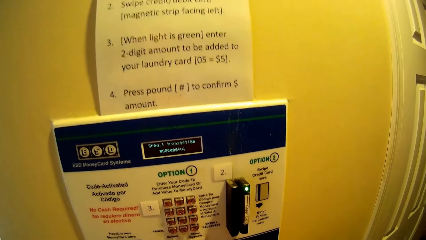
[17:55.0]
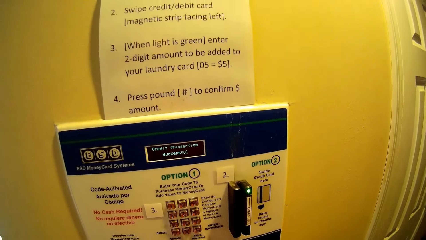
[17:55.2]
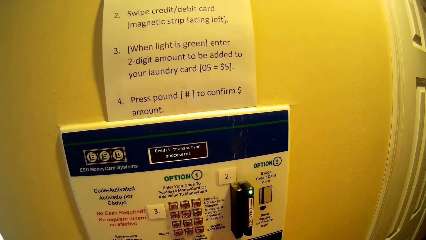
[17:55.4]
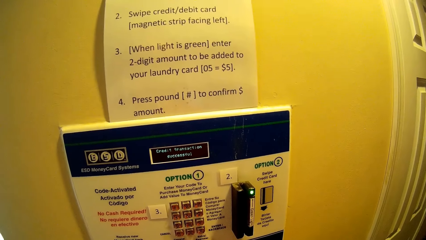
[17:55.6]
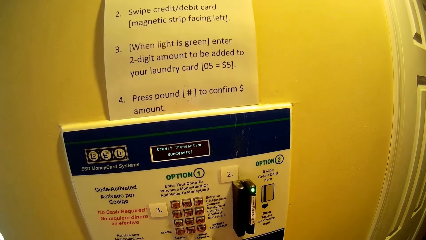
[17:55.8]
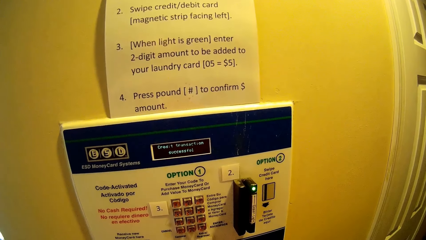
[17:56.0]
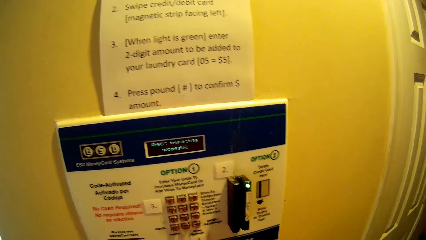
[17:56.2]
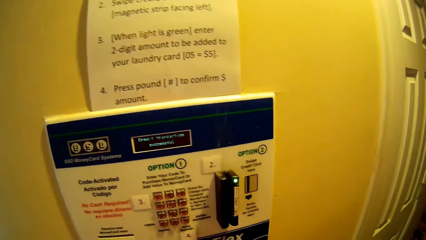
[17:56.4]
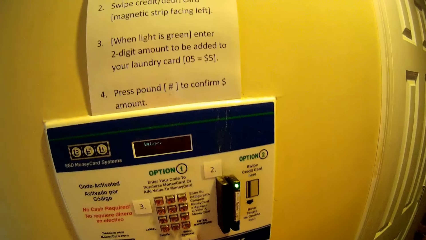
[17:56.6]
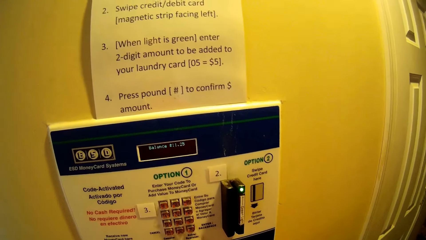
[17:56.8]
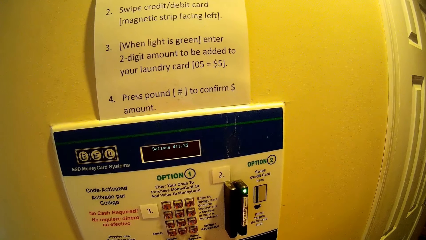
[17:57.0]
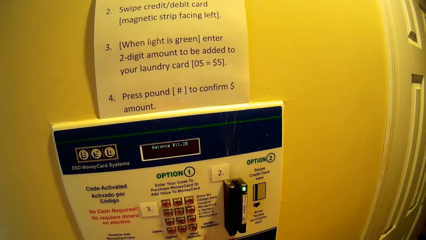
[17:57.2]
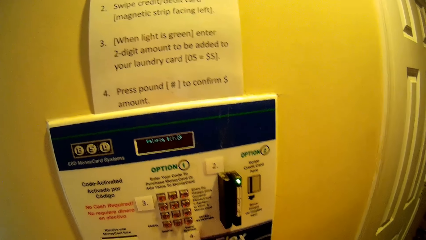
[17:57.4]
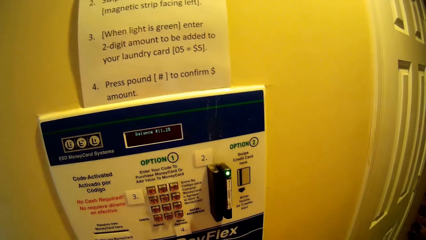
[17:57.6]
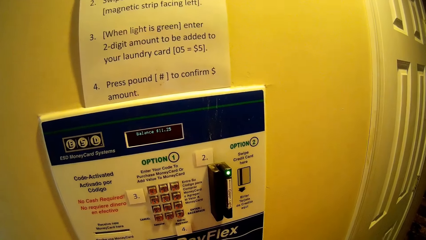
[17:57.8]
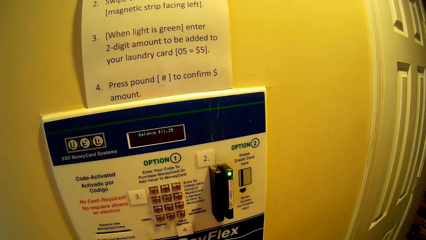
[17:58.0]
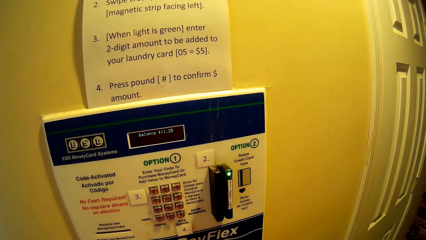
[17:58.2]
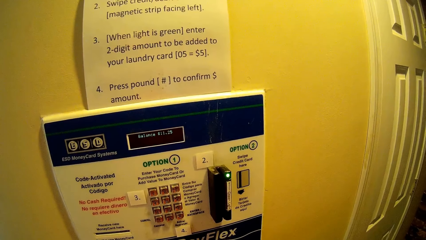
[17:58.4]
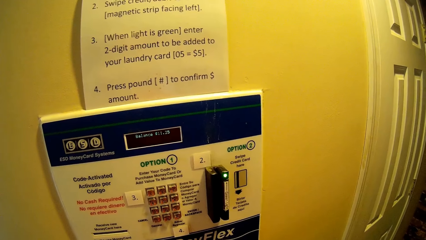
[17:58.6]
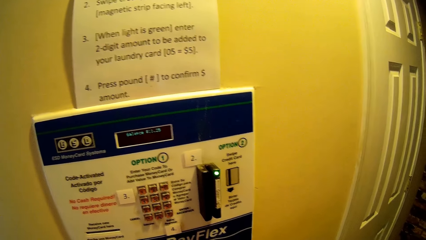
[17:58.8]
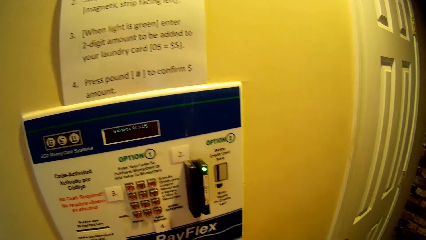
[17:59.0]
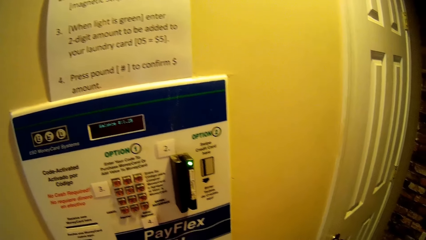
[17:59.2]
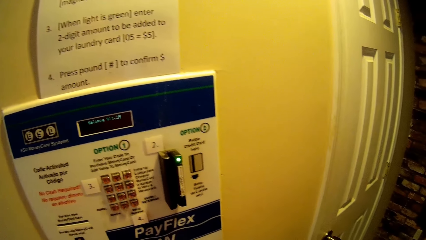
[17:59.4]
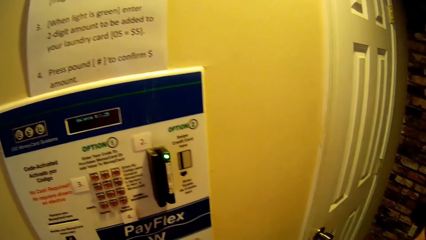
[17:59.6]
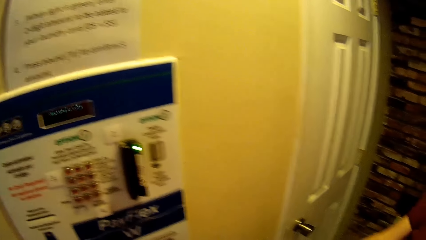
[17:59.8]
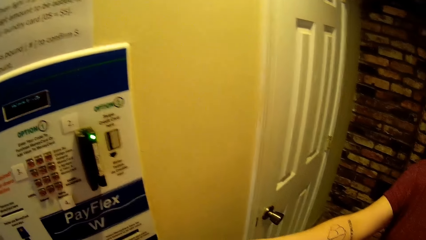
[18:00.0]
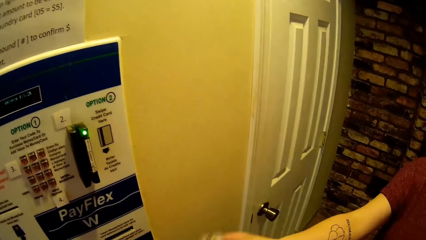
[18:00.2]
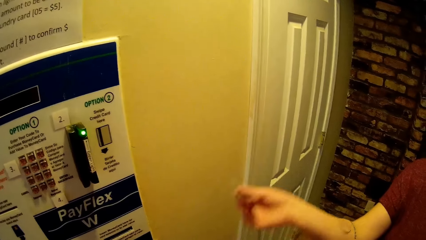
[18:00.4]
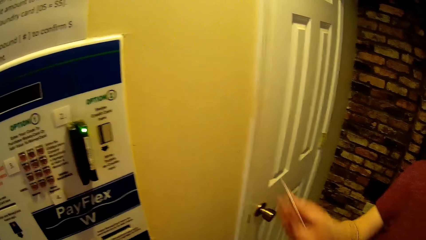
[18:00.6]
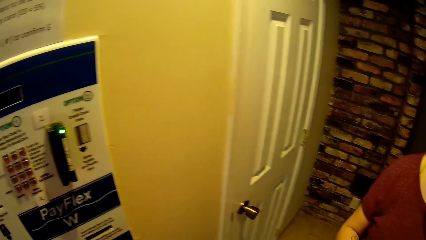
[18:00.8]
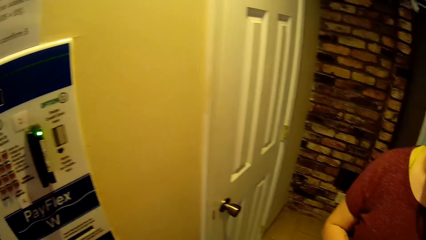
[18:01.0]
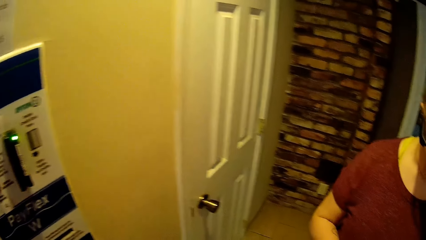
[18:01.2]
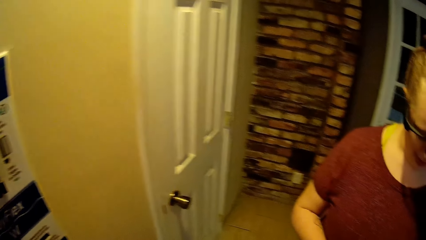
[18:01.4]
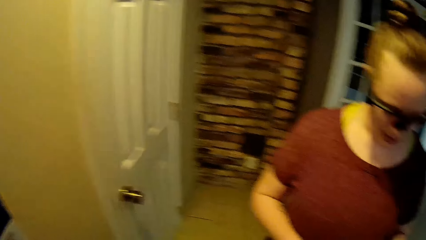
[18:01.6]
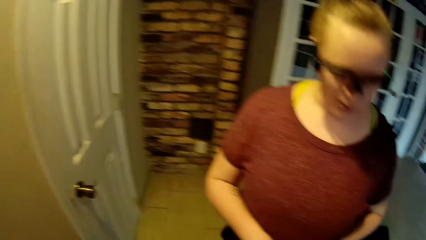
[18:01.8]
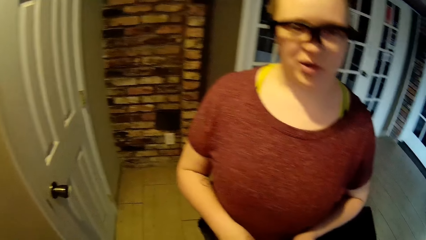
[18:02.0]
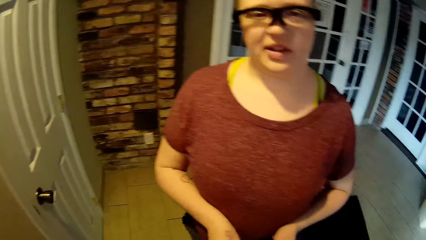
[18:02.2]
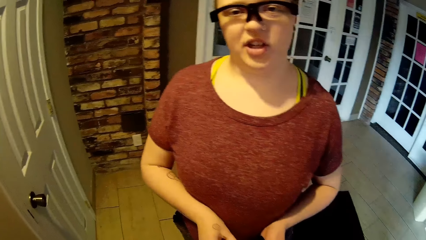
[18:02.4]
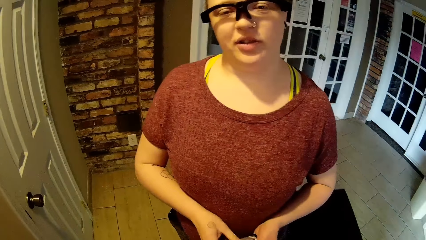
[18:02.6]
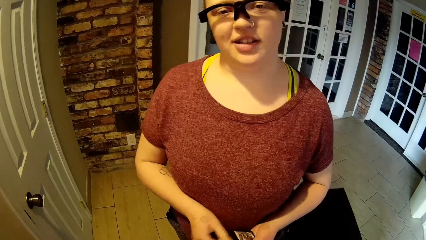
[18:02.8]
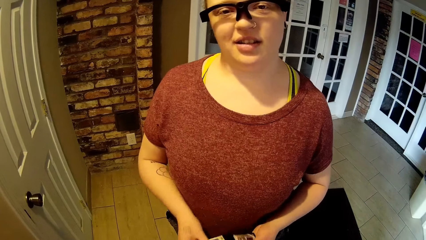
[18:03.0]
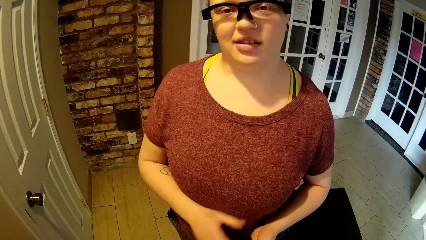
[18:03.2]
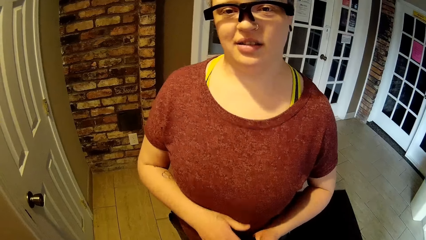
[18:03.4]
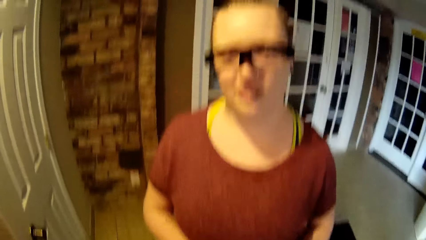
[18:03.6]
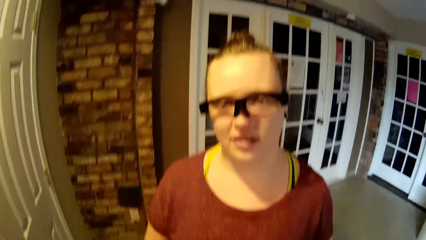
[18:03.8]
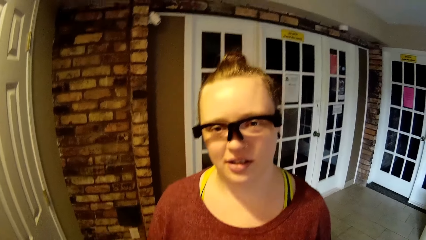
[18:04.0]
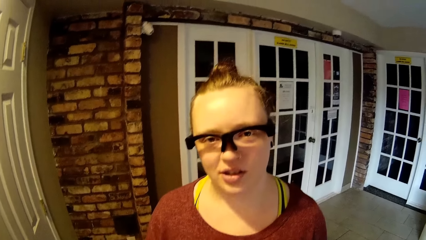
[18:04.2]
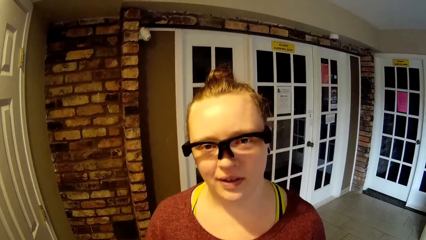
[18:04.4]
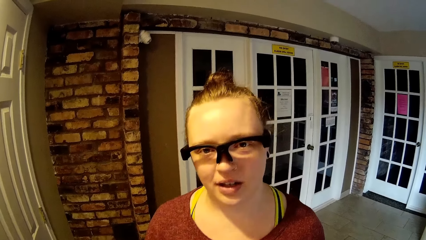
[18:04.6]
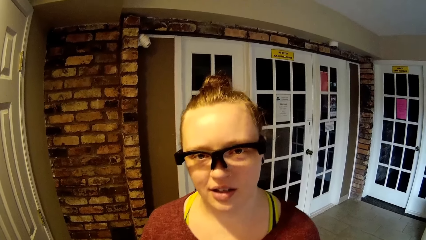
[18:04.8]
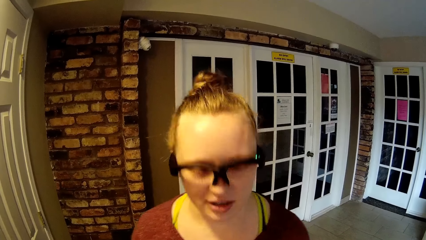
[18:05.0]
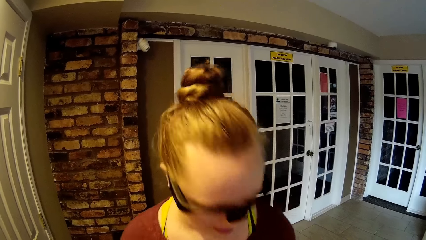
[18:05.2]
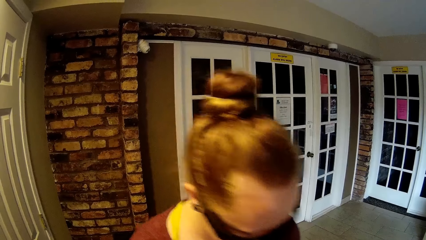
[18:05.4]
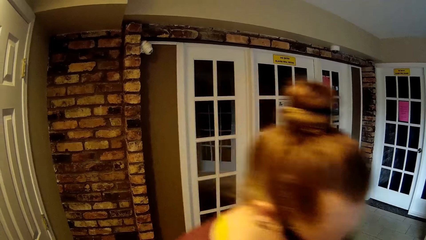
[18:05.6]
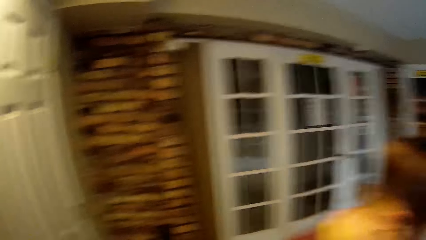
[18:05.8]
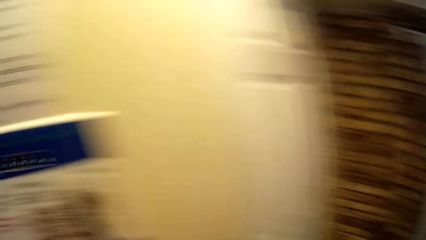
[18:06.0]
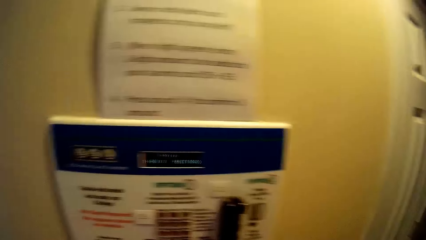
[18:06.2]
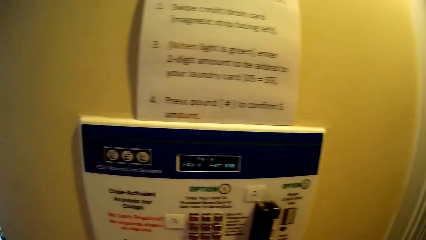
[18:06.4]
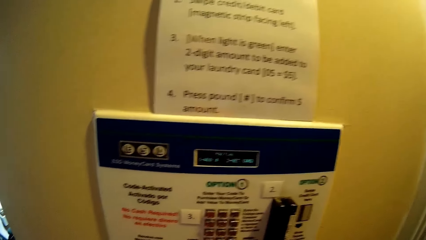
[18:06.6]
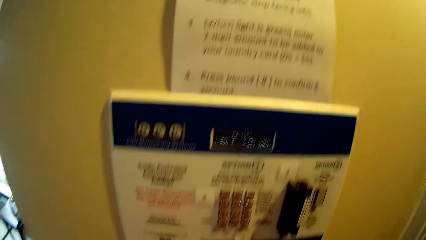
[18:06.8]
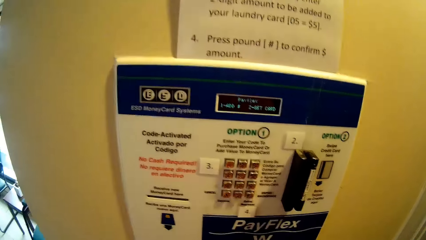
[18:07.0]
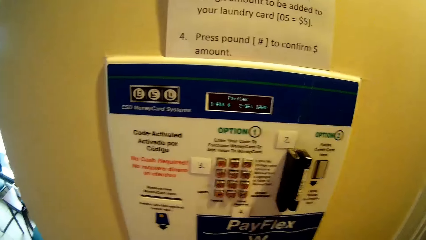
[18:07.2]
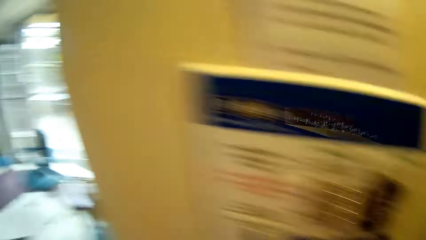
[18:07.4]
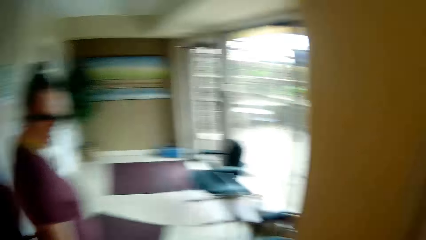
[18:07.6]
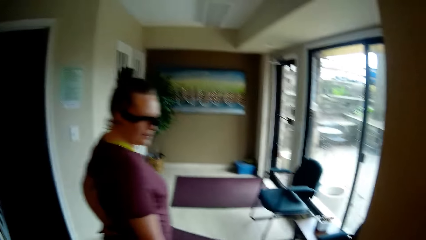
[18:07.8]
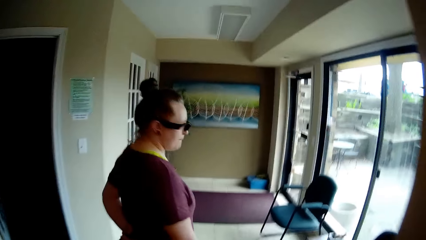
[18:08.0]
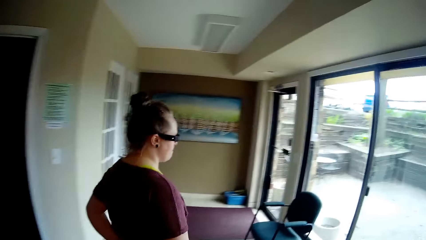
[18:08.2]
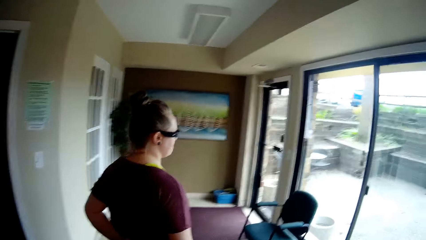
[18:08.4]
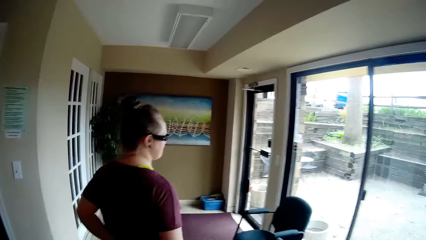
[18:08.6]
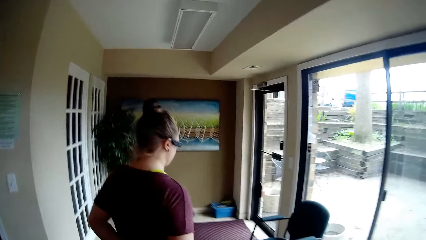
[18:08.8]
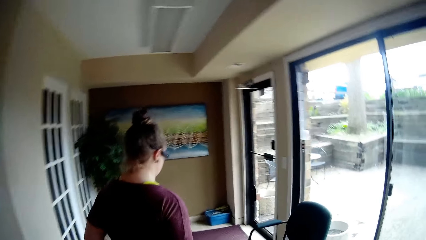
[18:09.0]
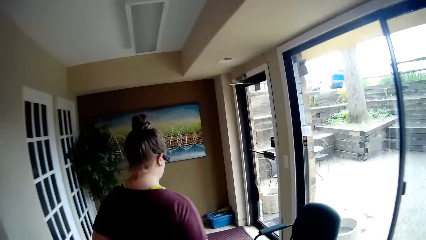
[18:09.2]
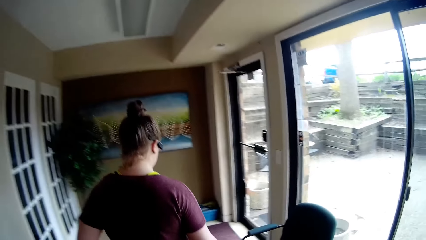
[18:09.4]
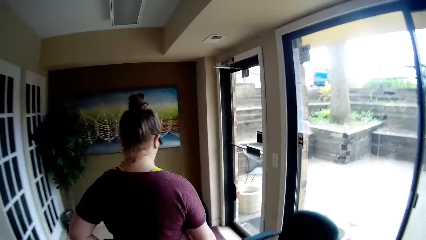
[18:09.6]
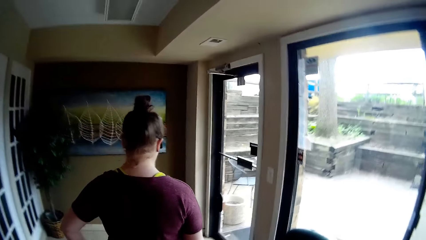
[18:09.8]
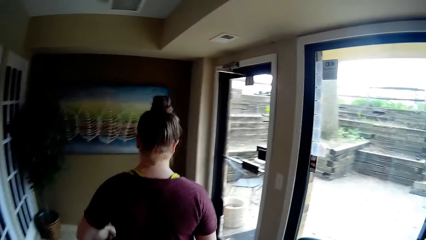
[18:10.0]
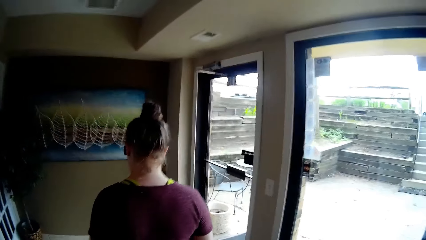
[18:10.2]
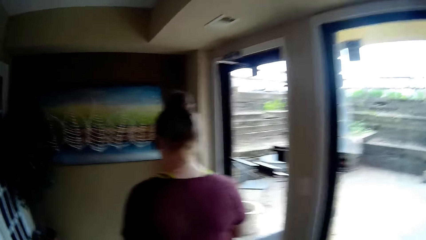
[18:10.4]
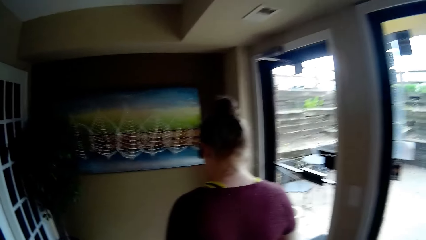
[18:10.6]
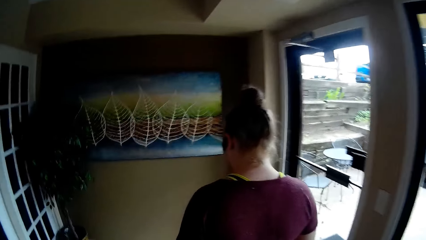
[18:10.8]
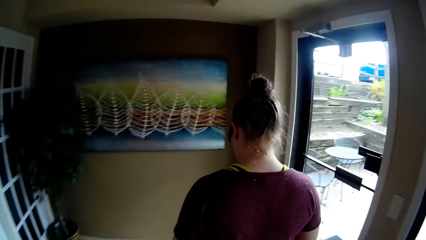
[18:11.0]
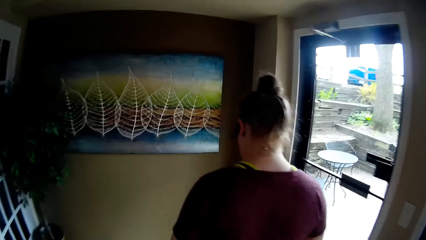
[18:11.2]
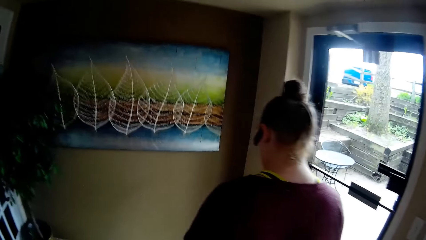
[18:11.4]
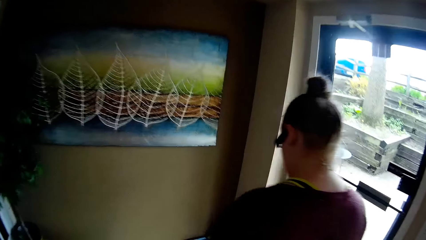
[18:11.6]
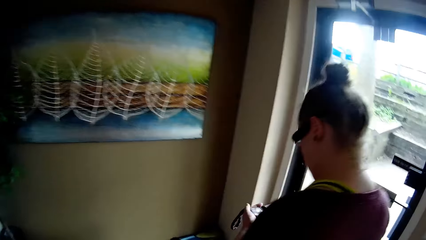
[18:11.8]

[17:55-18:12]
The woman picks up the card from the money card system. She stretches her hand around and holds the card. The camera wearer turns to the side. The woman closes a wallet with her right hand. She walks around. The camera wearer turns to the side. They walk around. The woman walks around.
